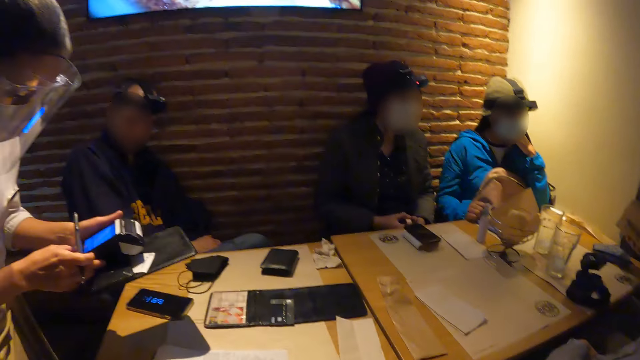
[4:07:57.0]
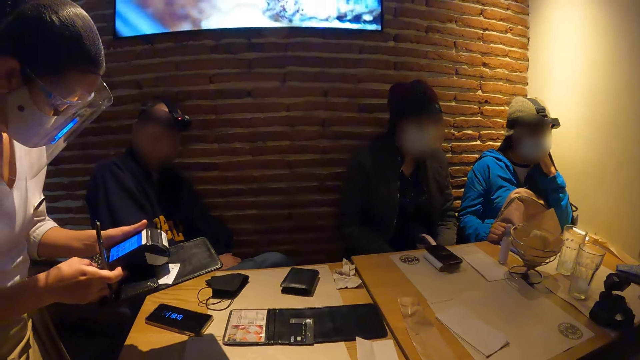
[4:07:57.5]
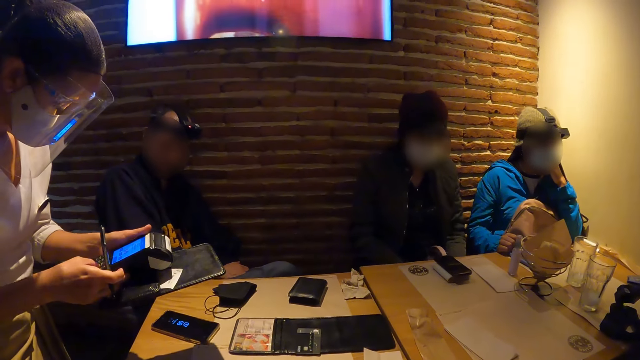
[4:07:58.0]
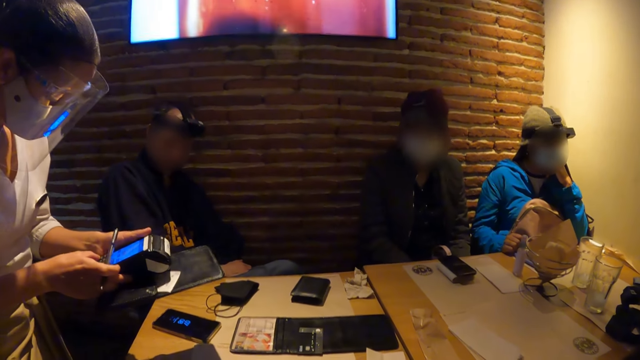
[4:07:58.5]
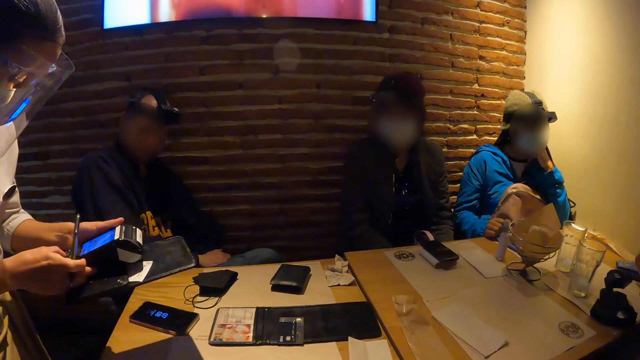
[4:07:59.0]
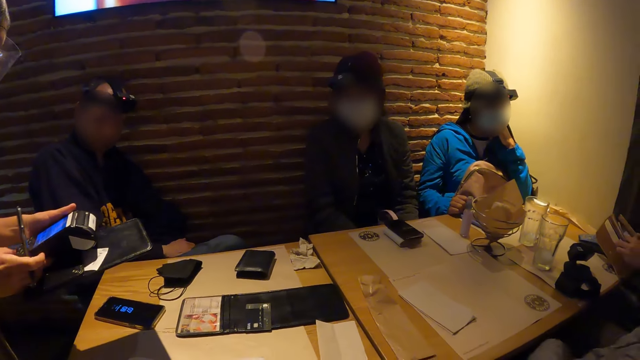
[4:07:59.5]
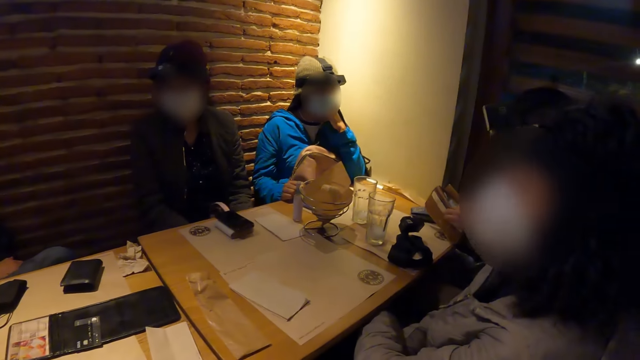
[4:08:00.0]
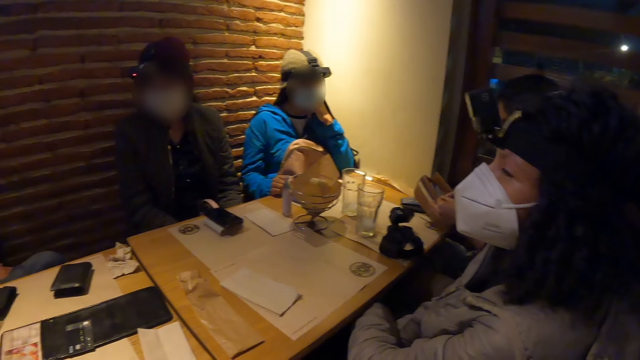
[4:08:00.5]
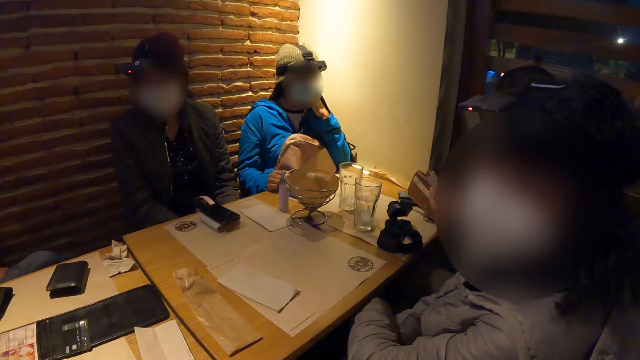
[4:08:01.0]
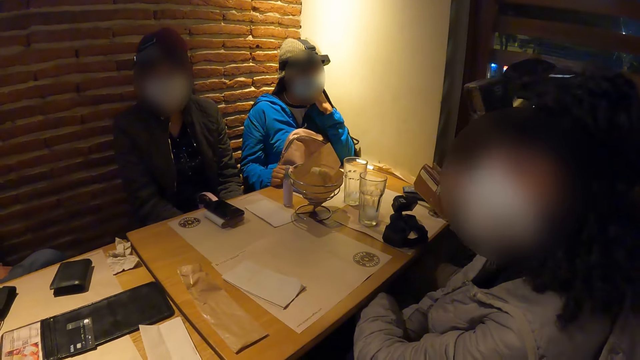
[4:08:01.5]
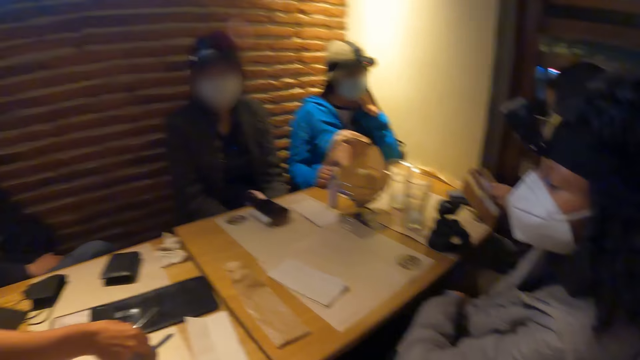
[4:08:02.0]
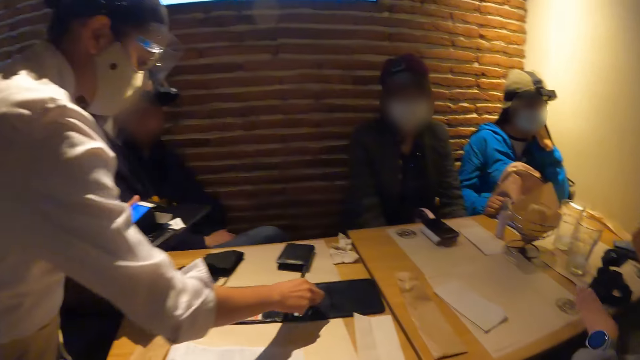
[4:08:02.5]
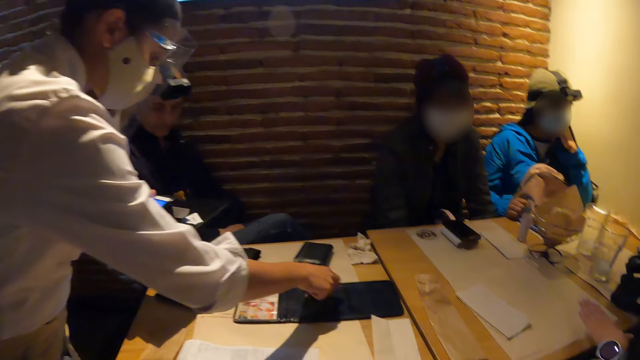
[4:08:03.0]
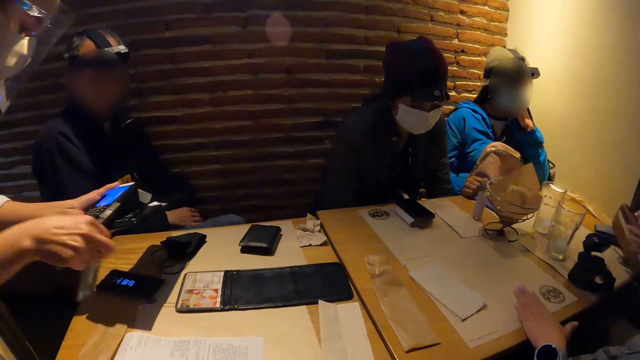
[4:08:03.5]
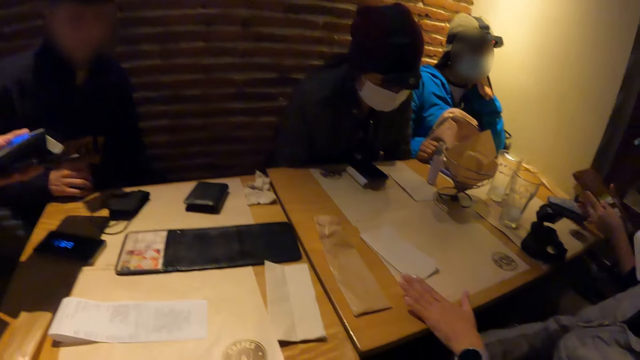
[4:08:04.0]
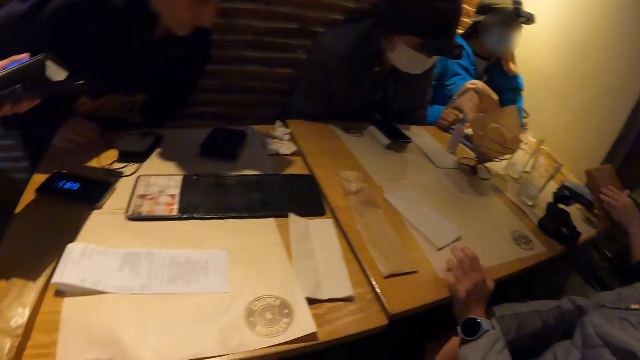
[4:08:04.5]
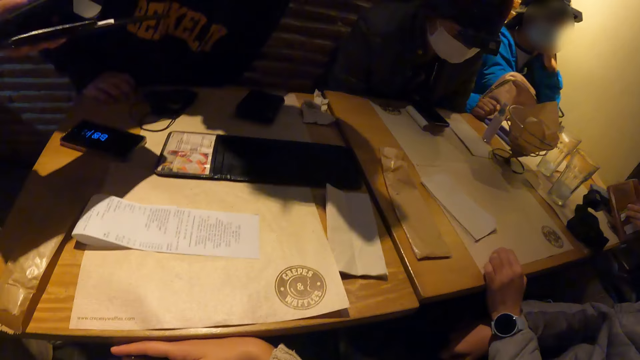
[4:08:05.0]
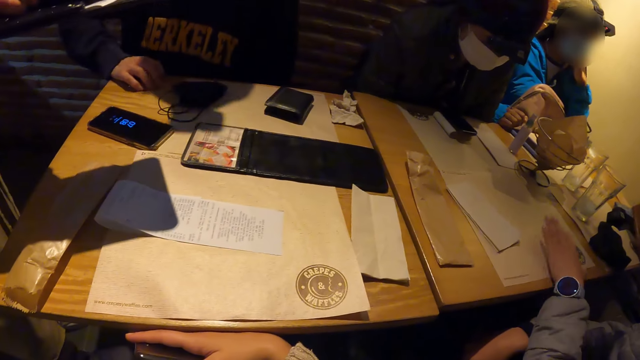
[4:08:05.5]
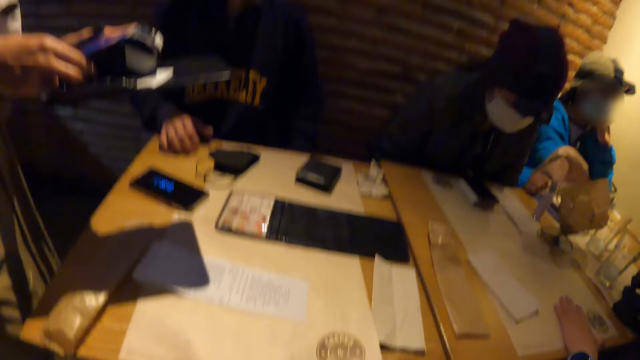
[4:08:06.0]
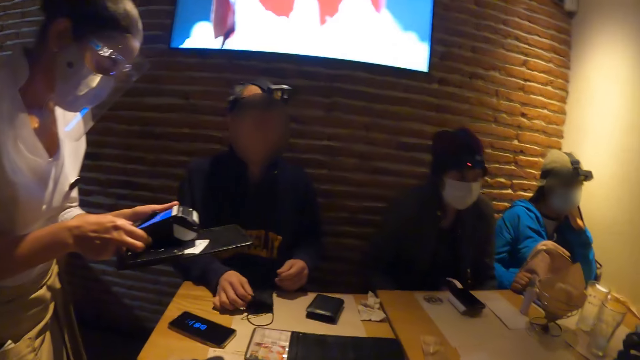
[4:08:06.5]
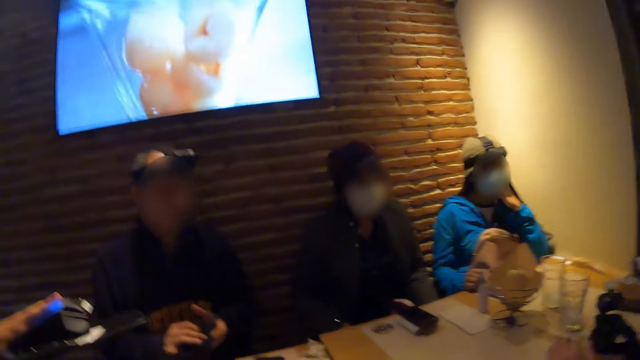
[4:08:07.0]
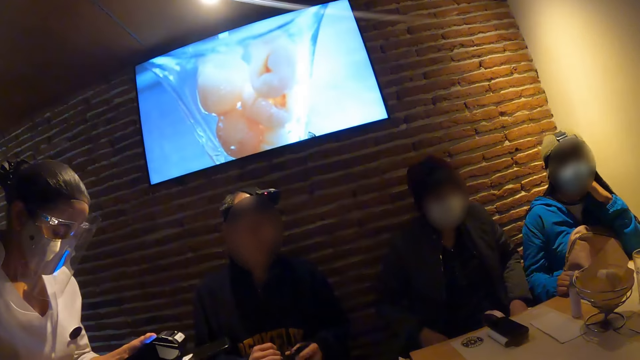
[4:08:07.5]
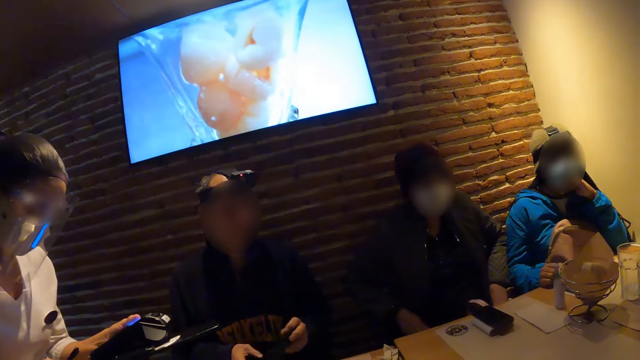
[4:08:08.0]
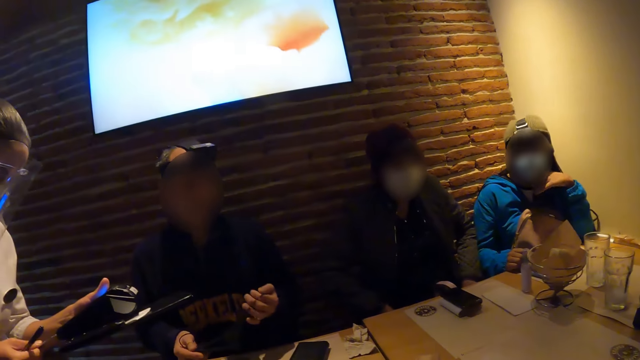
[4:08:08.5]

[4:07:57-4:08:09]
A woman holds a book in both hands. A person picks up the pen. The camera wearer looks around the table. A man carries a face mask from the table with his right hand.

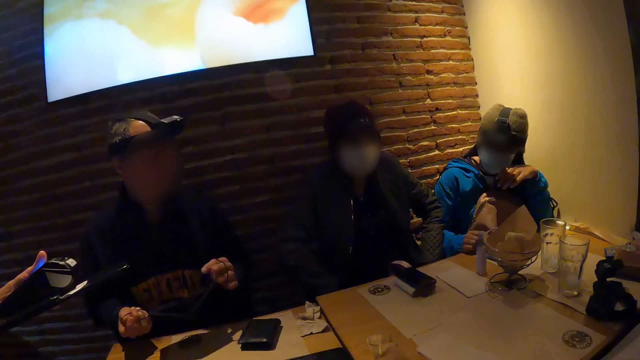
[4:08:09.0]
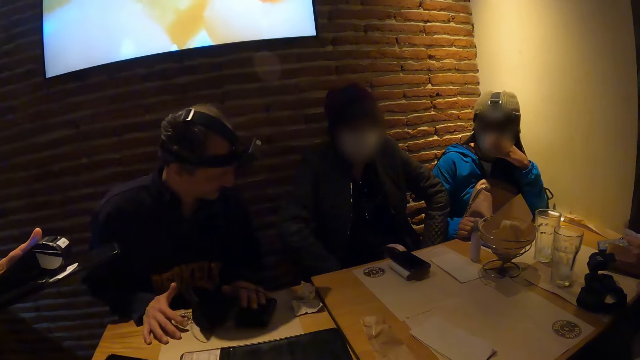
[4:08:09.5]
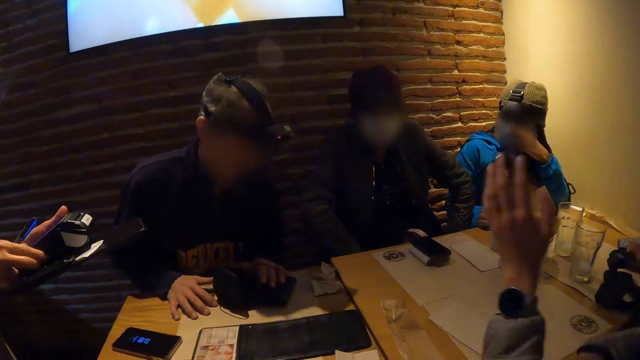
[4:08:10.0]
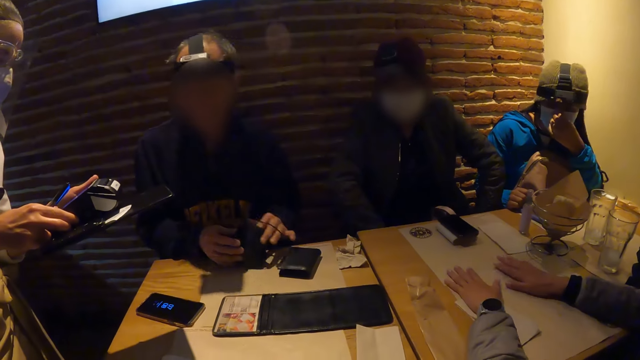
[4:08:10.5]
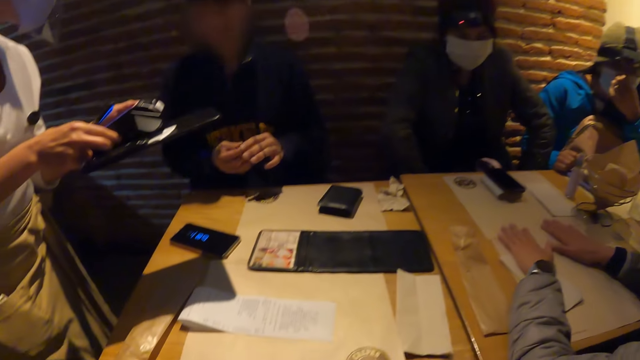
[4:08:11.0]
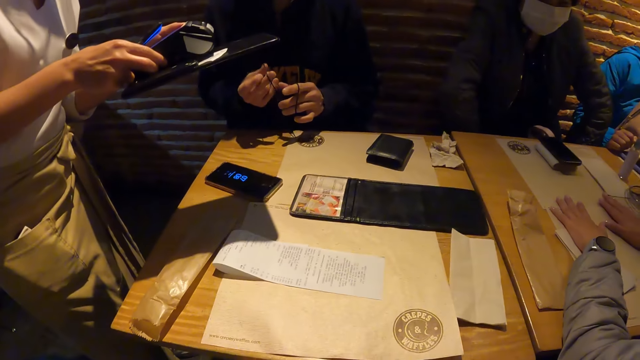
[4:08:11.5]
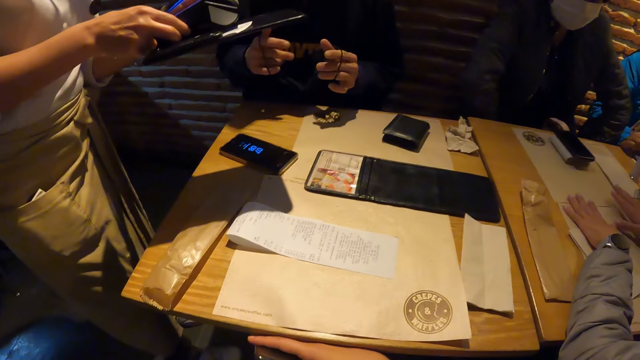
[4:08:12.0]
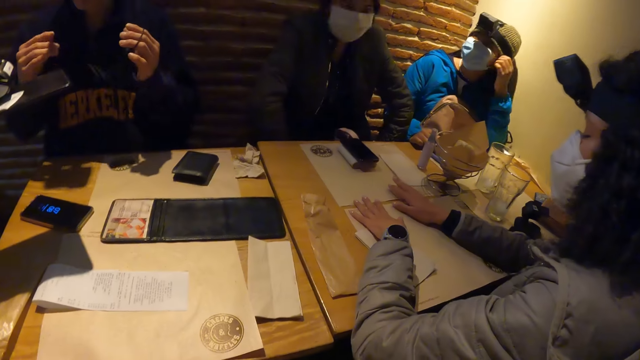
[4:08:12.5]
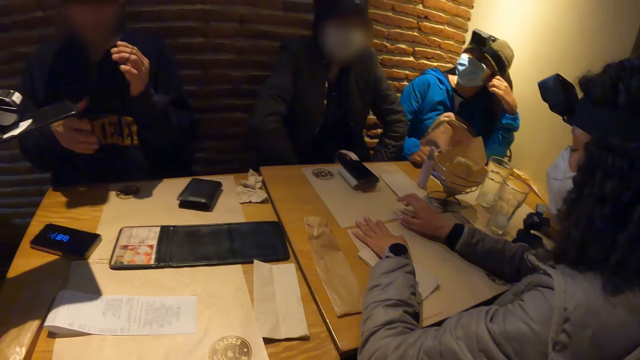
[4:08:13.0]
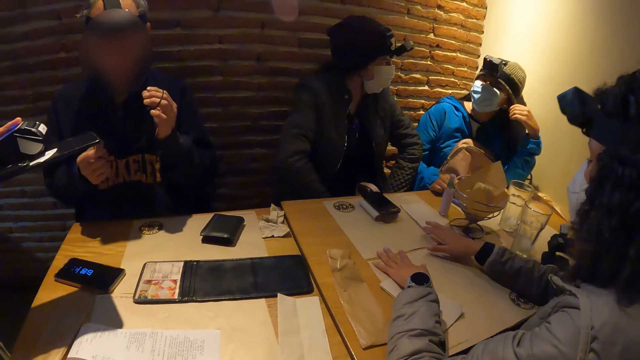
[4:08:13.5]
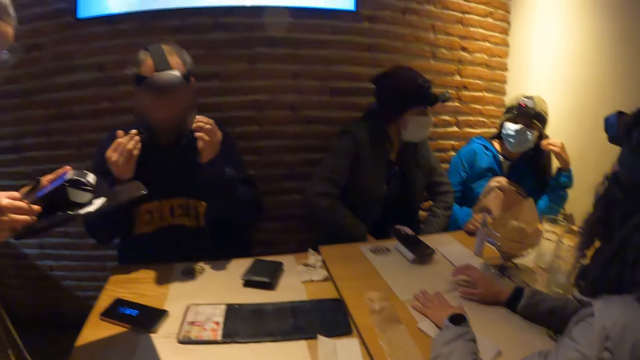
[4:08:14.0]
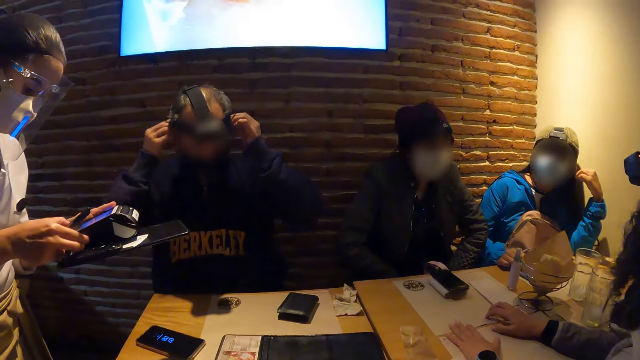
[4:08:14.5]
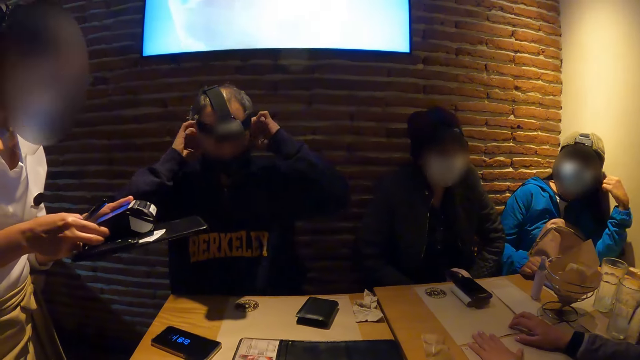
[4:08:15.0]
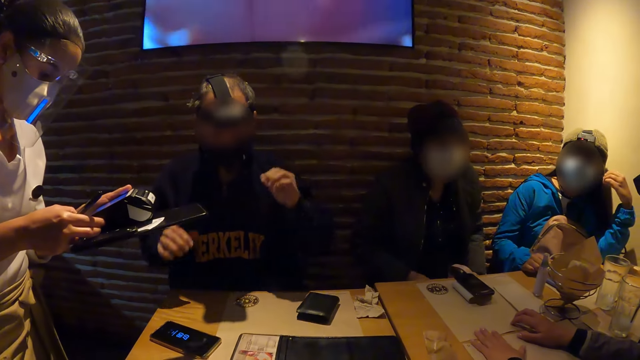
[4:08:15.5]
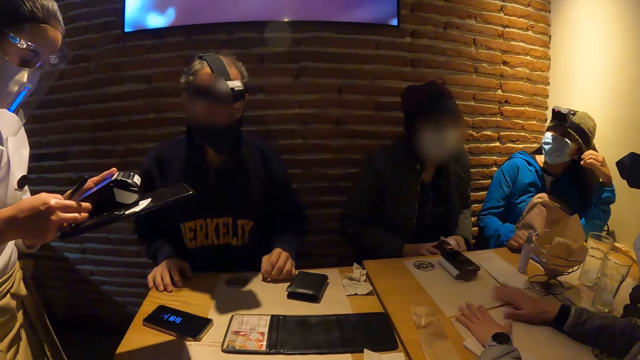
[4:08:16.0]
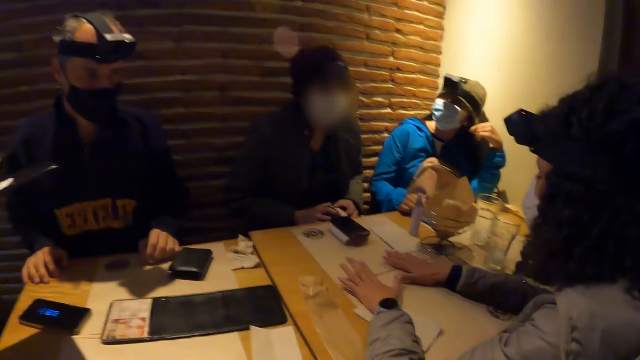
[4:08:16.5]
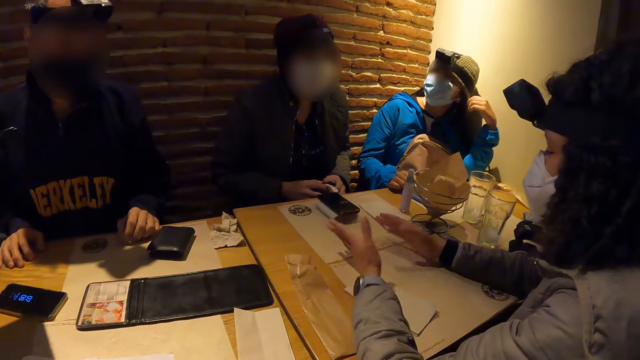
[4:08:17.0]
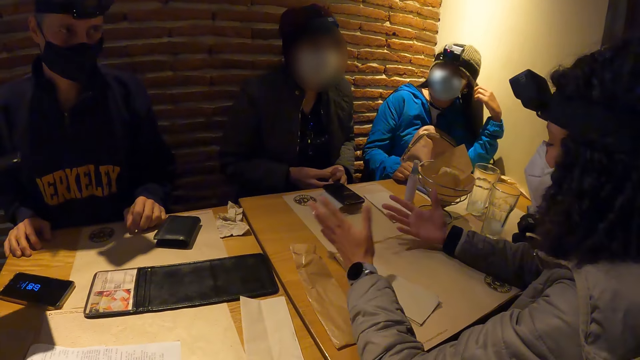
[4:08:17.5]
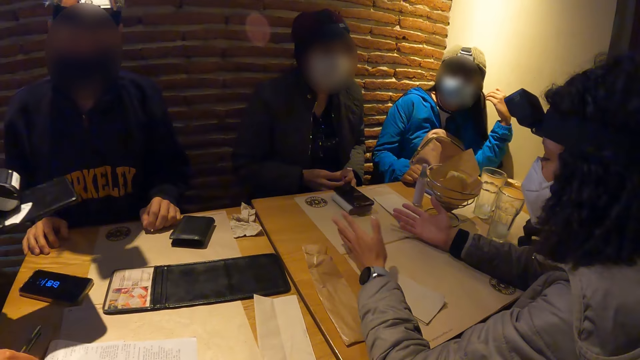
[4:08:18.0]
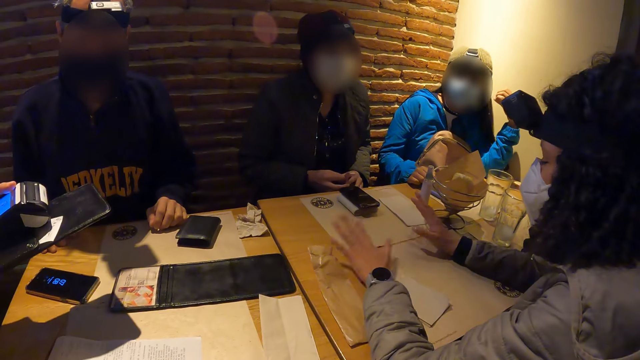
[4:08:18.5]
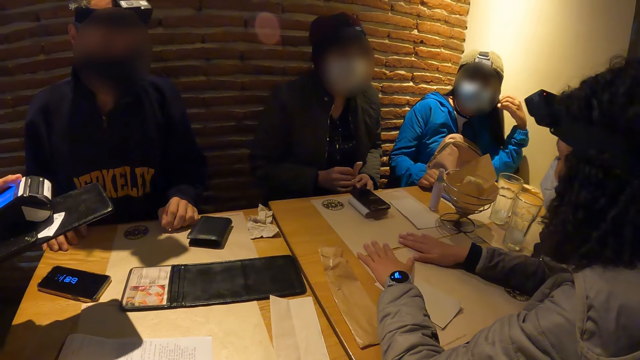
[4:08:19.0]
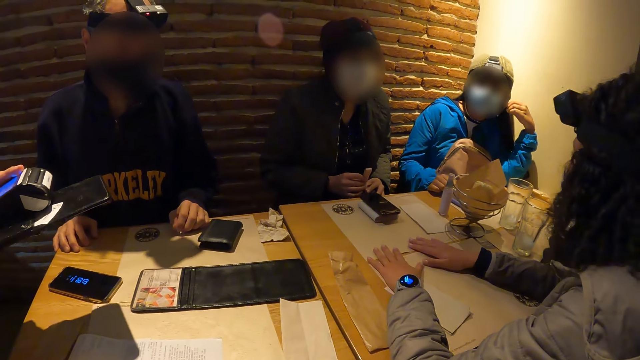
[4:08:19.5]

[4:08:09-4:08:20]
A woman places both hands on the table. The man wears the face mask in both hands. A person operates the receipt machine. Another person moves her hands.
